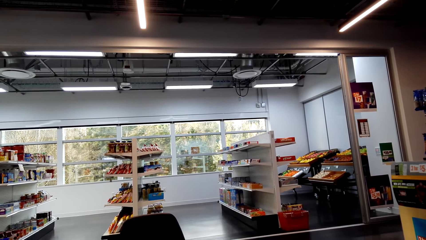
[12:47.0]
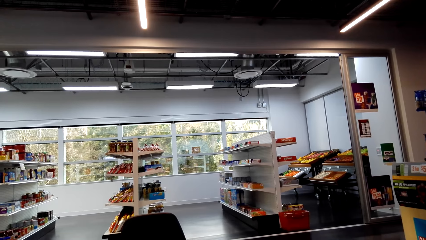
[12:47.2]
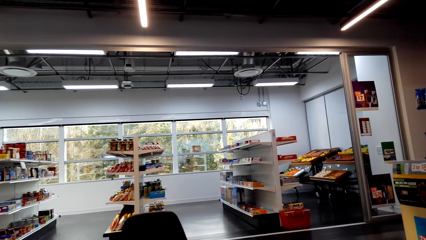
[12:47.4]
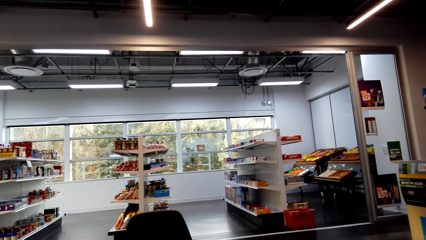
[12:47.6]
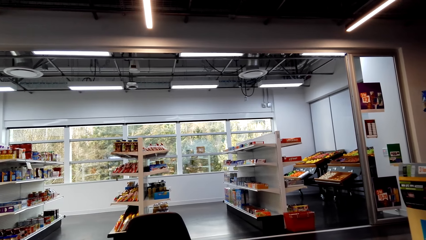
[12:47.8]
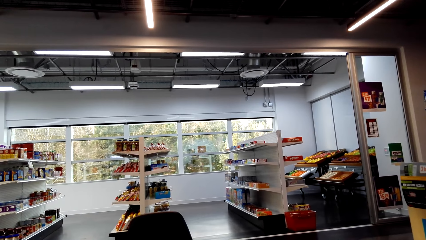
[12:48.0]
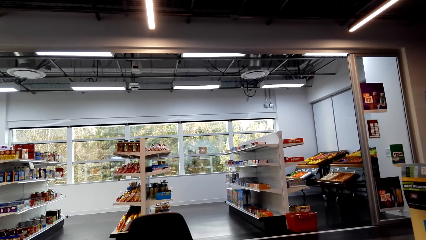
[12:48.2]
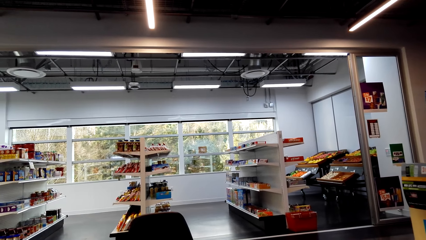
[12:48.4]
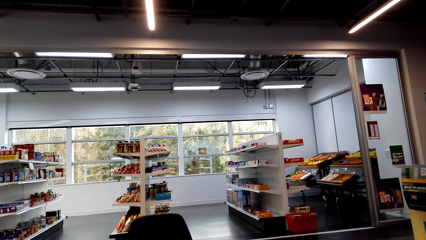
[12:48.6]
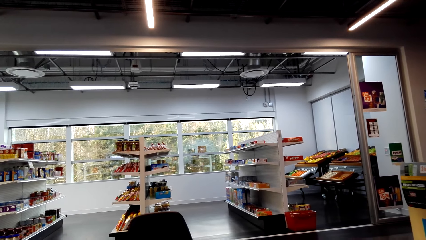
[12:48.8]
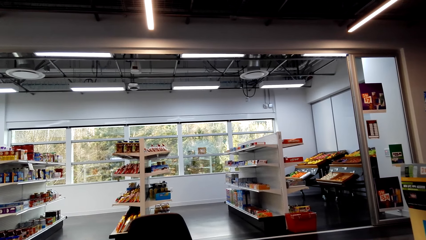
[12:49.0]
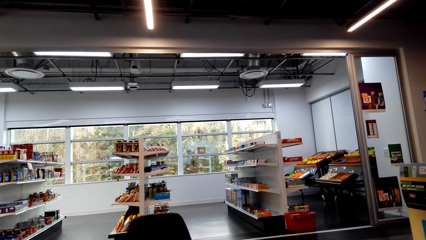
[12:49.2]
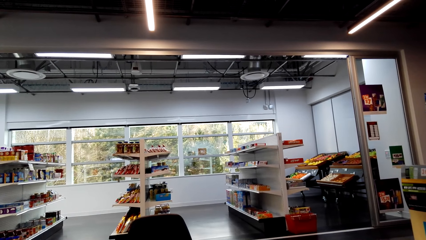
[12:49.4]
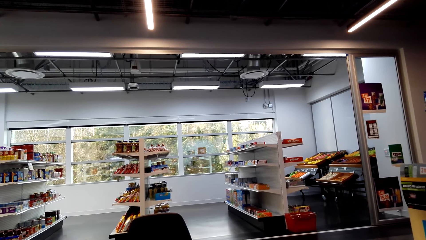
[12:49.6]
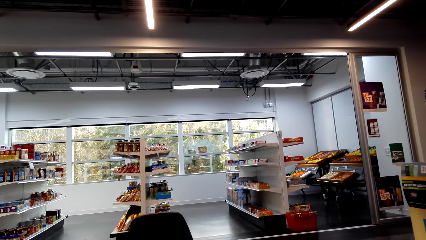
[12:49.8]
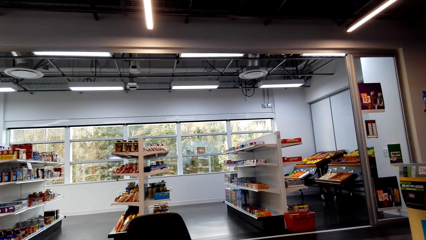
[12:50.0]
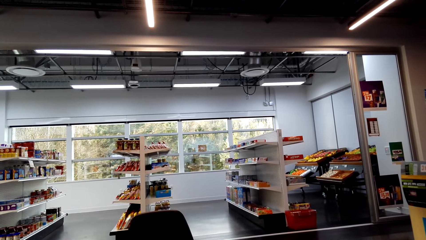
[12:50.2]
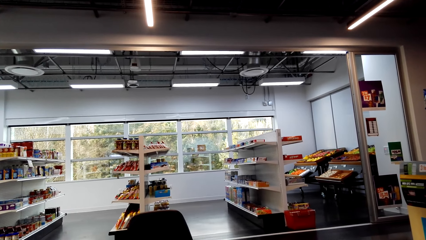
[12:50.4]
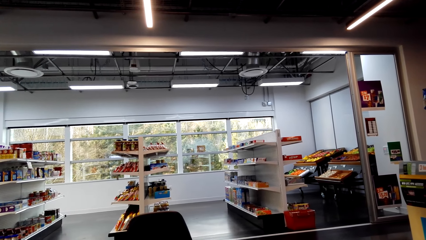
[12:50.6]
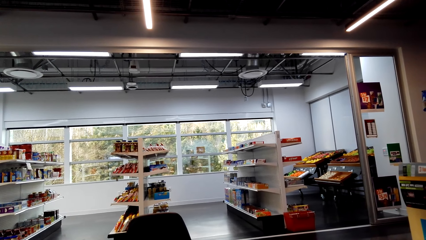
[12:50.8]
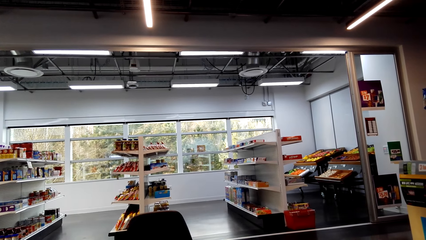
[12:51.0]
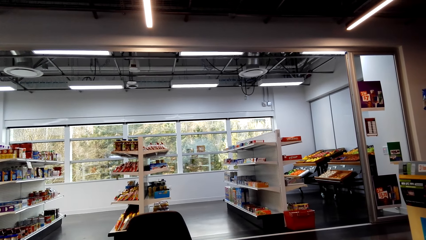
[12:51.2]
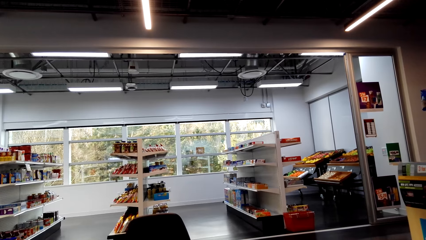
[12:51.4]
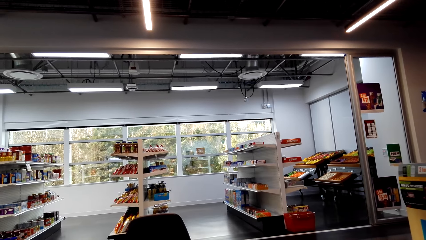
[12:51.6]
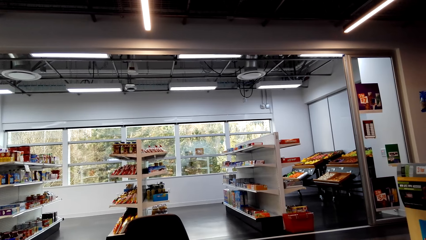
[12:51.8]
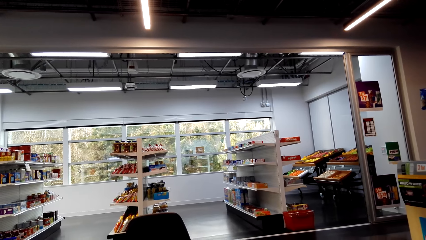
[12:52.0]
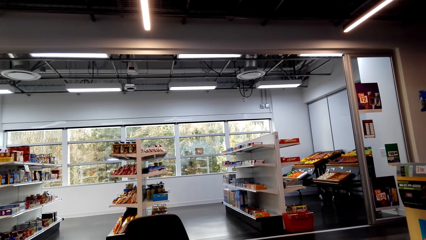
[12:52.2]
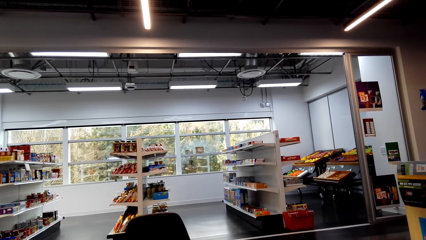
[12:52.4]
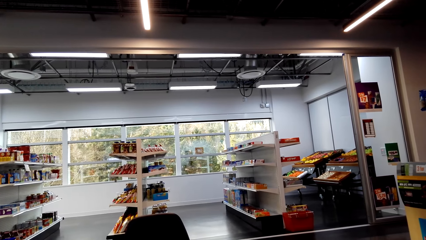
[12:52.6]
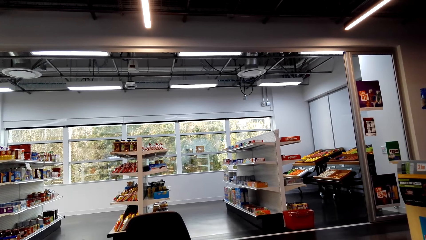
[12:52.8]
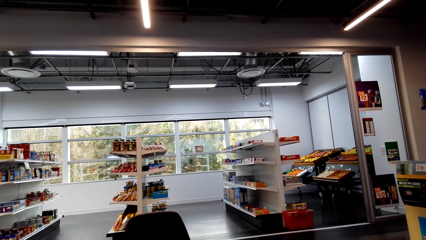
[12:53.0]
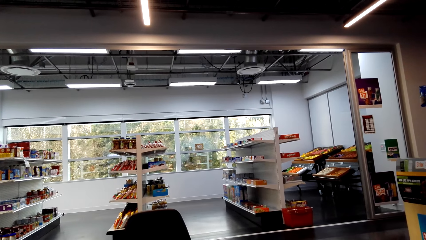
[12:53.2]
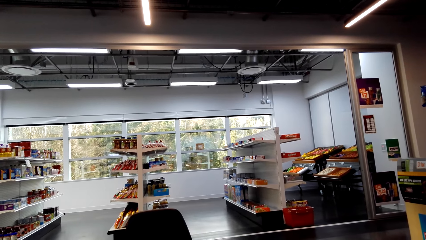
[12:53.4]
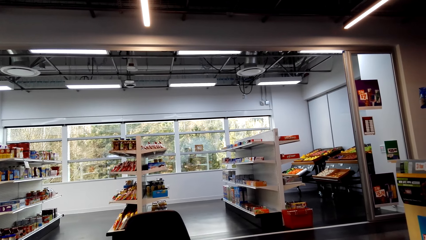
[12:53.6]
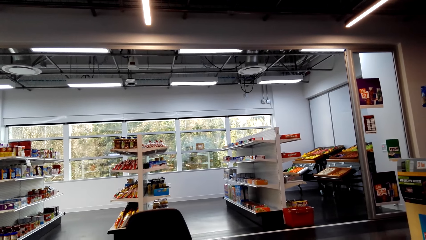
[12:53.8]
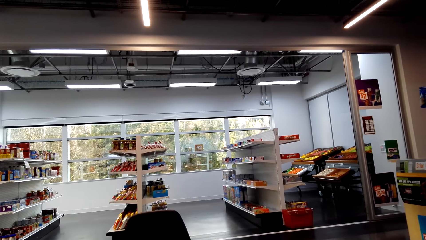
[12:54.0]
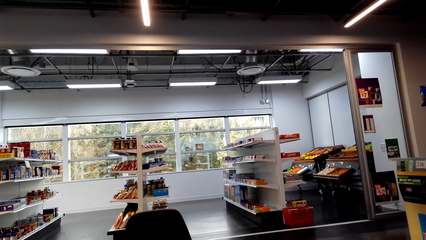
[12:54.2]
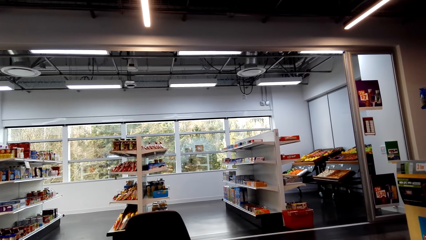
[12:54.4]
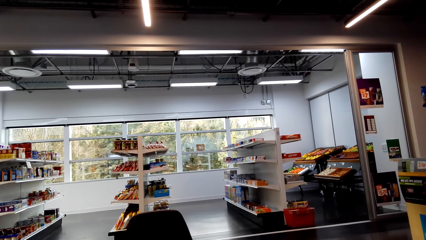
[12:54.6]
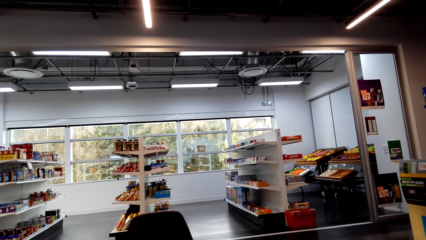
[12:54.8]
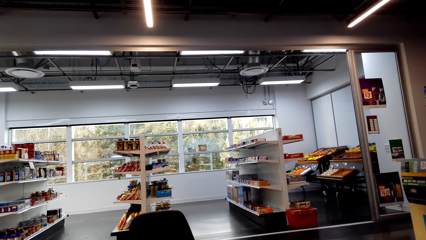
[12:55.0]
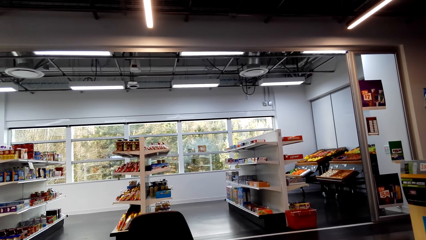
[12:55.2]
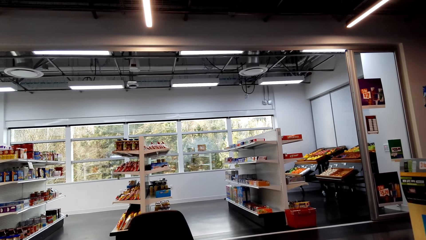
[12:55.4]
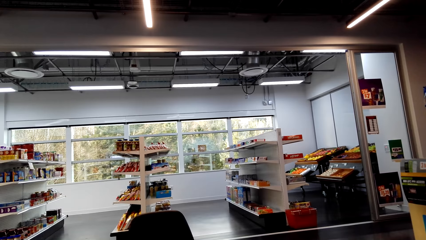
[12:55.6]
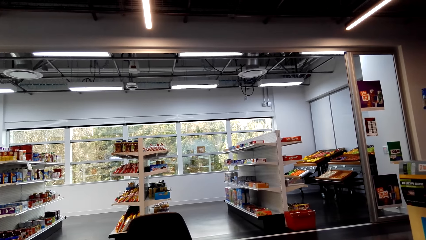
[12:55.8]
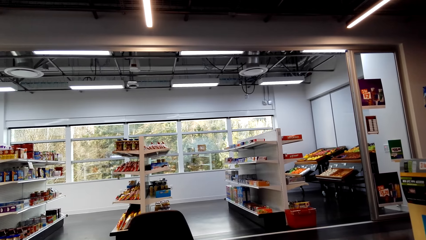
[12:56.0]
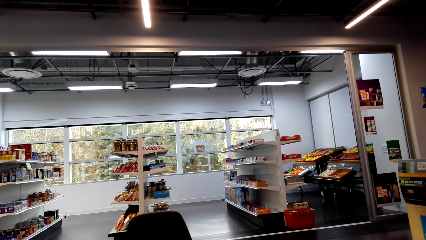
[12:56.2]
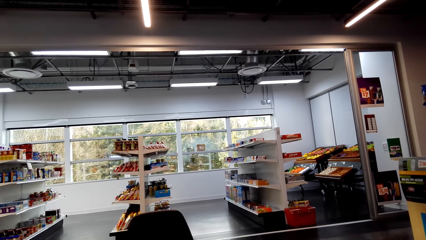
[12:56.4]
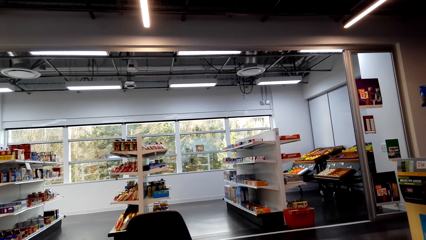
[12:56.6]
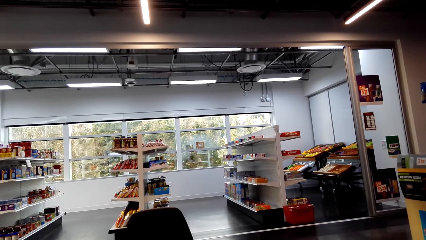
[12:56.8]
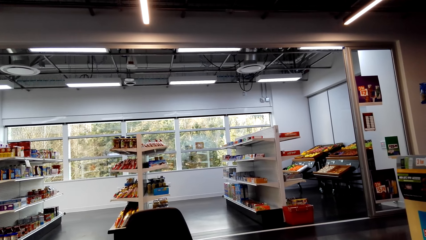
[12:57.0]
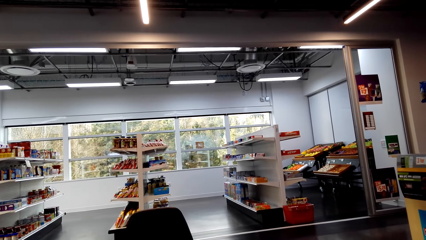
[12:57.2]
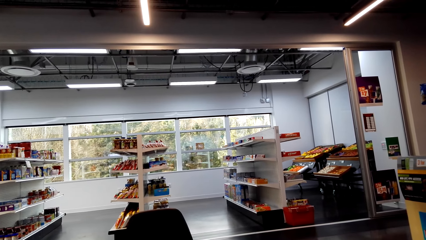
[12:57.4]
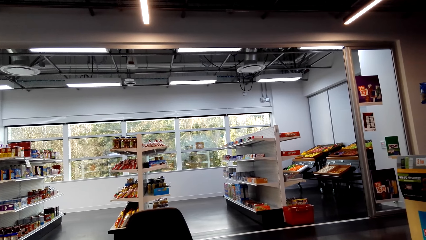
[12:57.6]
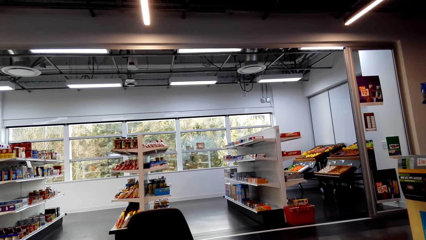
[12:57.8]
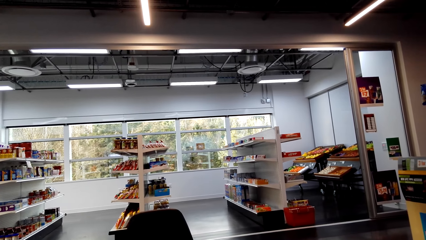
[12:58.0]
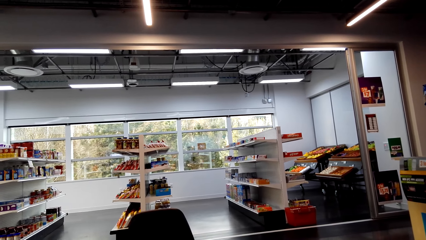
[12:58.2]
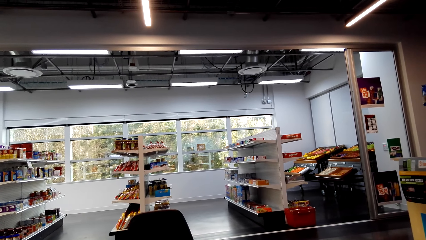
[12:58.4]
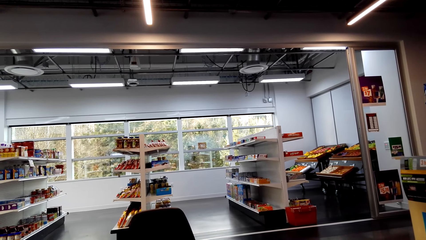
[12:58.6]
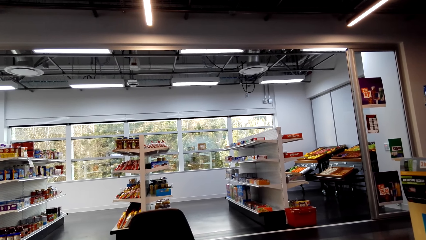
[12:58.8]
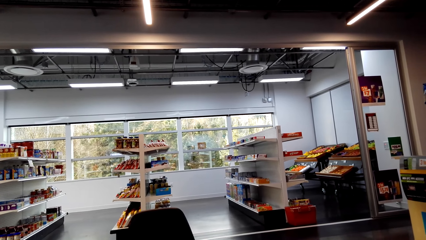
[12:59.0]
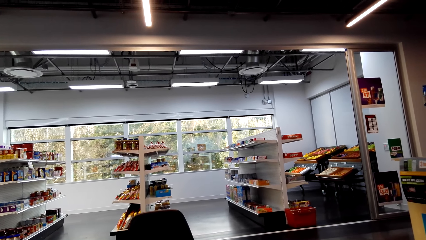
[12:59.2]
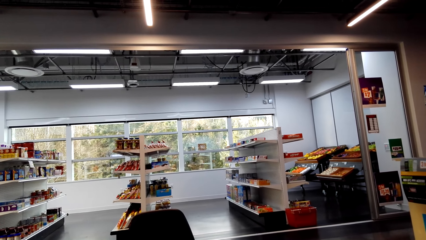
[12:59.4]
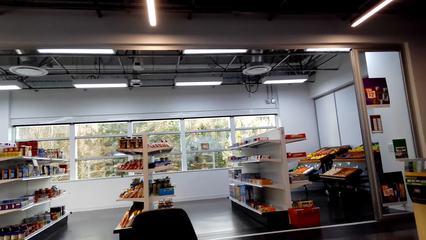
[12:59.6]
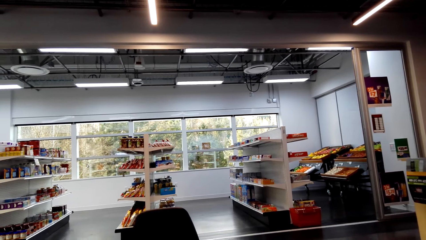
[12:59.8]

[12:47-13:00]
The camera wearer looks around. They look around again.

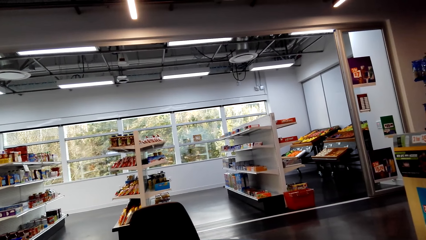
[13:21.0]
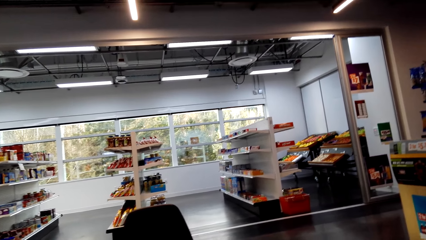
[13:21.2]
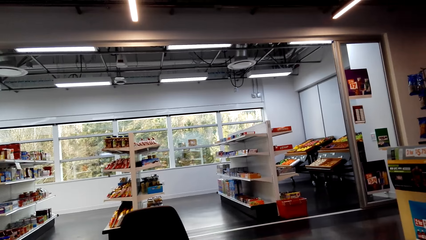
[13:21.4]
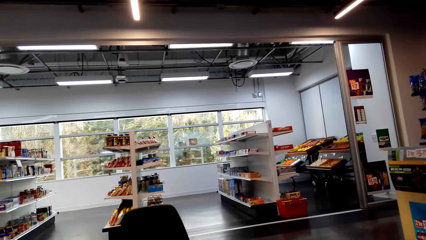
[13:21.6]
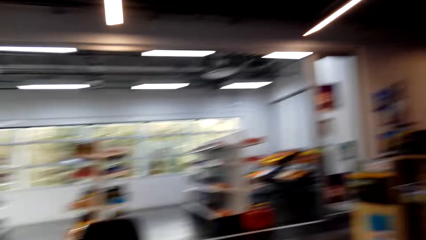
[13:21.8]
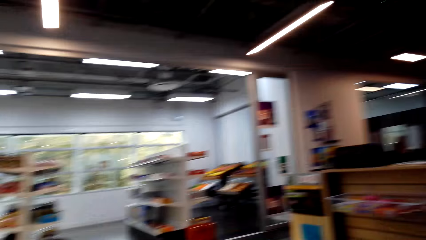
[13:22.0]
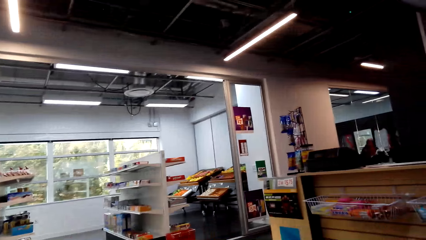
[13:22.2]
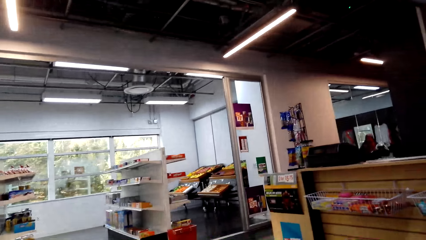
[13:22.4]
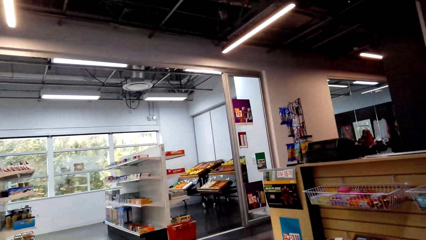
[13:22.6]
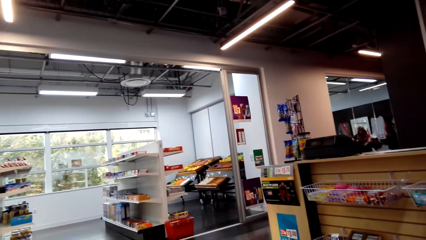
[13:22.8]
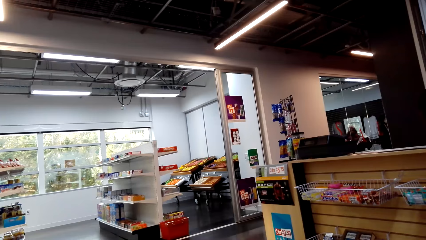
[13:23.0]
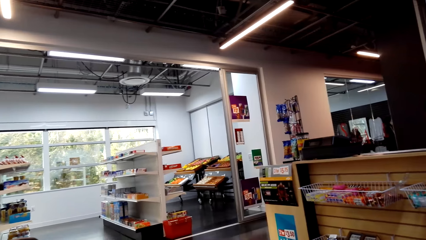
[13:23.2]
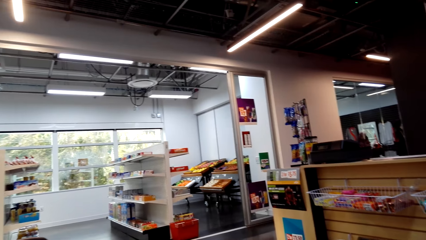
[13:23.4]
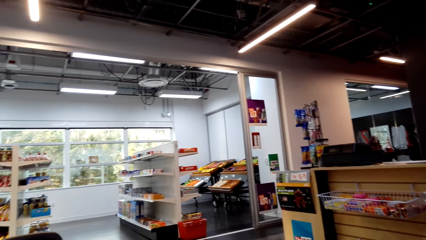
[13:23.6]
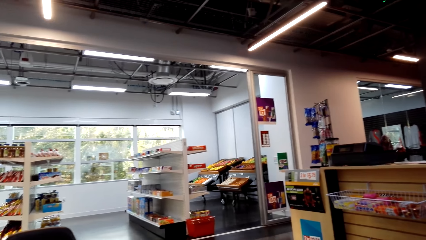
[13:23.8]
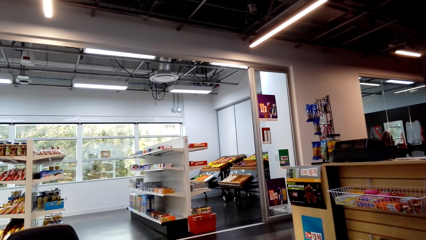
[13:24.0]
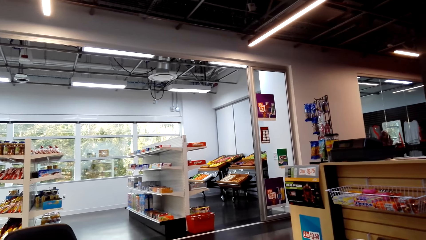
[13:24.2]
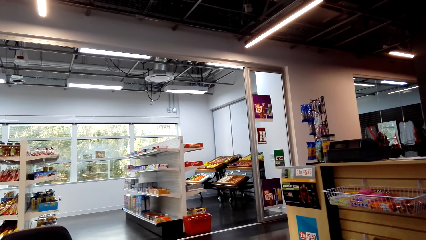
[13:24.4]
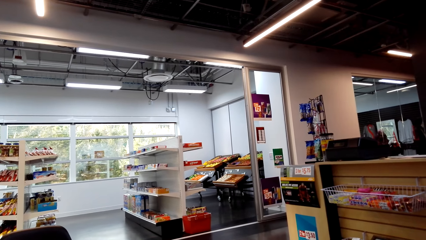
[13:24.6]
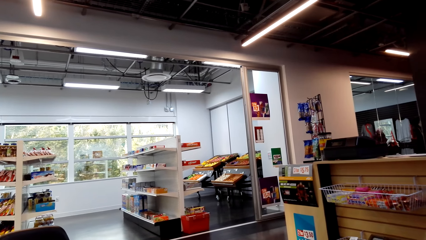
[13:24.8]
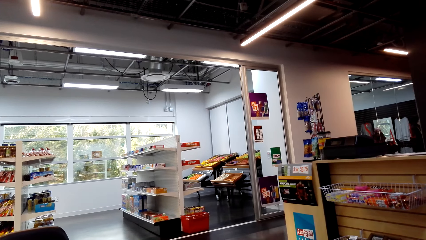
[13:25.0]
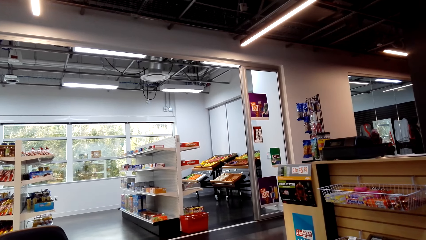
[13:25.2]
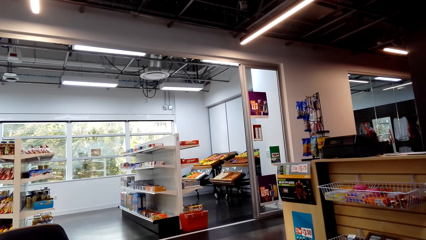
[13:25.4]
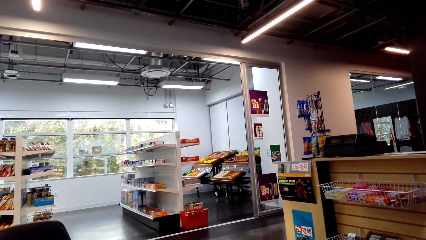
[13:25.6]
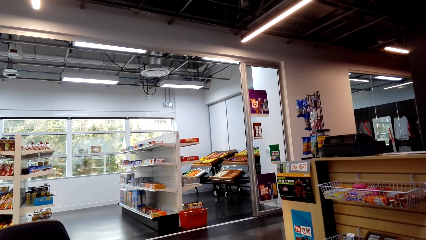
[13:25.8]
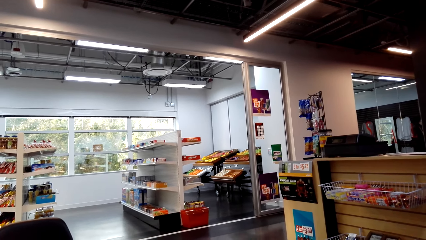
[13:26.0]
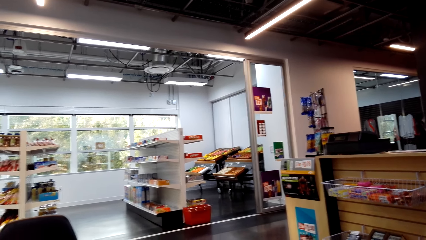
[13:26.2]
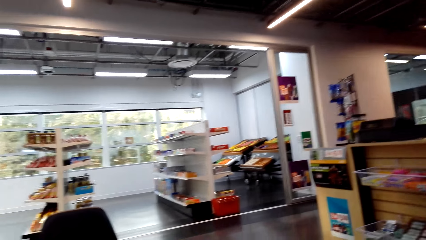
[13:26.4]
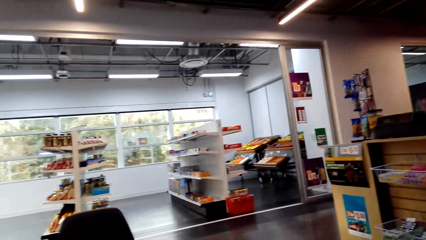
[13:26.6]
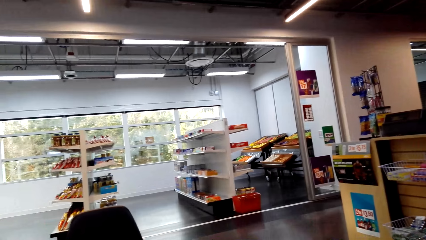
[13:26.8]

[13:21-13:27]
The camera wearer looks around.
